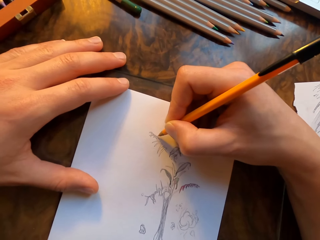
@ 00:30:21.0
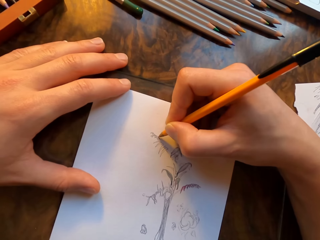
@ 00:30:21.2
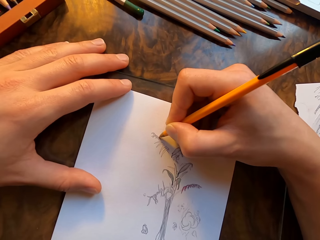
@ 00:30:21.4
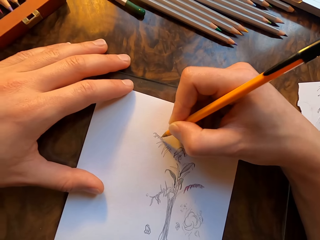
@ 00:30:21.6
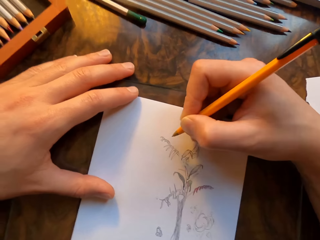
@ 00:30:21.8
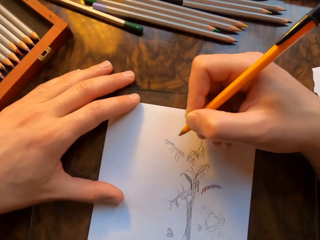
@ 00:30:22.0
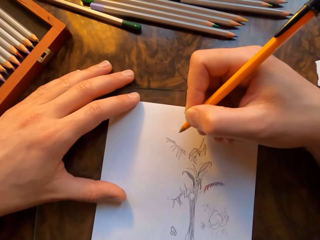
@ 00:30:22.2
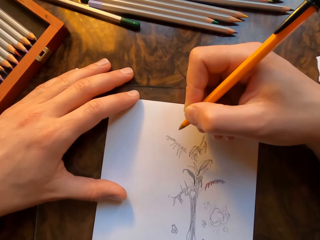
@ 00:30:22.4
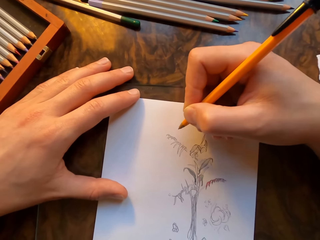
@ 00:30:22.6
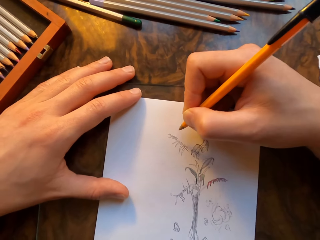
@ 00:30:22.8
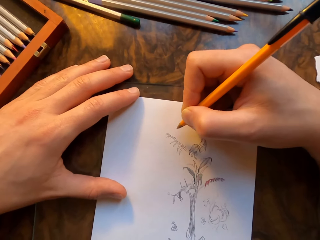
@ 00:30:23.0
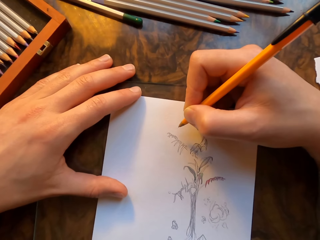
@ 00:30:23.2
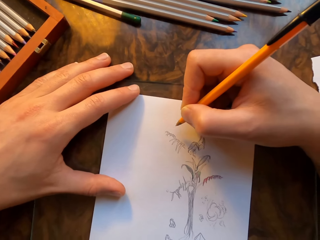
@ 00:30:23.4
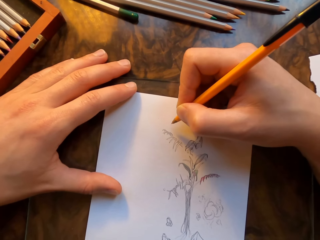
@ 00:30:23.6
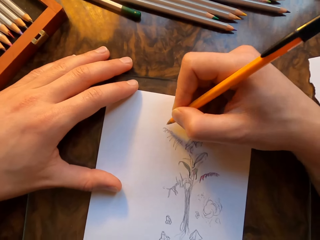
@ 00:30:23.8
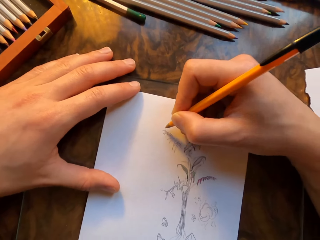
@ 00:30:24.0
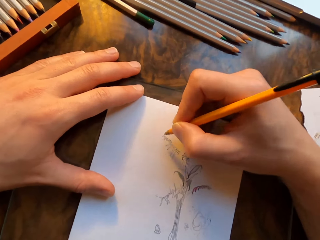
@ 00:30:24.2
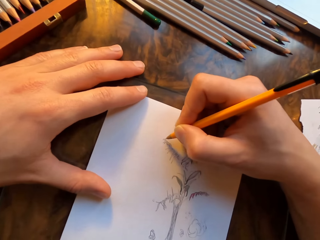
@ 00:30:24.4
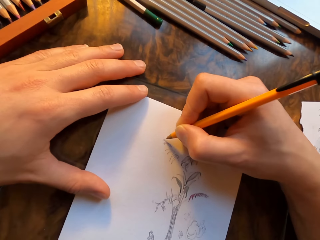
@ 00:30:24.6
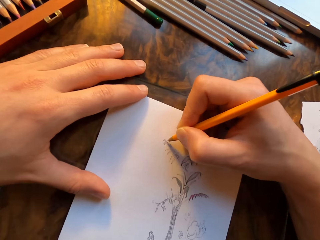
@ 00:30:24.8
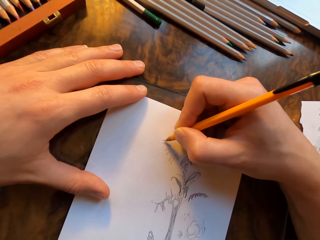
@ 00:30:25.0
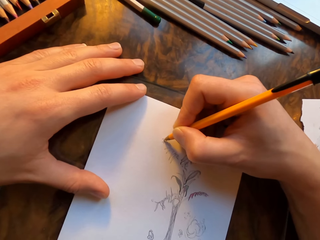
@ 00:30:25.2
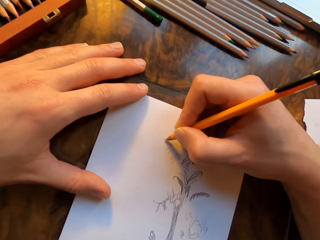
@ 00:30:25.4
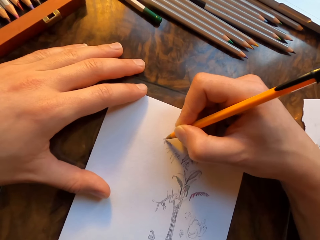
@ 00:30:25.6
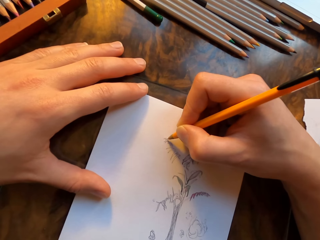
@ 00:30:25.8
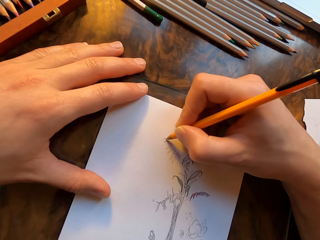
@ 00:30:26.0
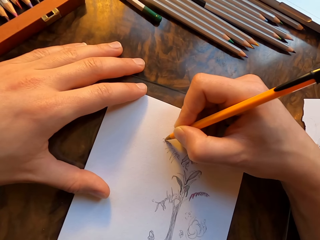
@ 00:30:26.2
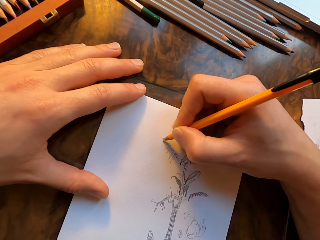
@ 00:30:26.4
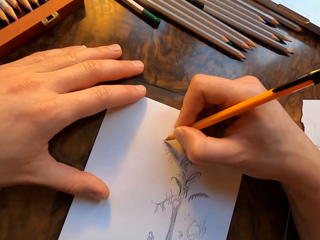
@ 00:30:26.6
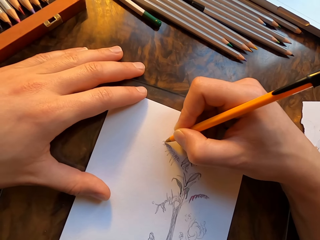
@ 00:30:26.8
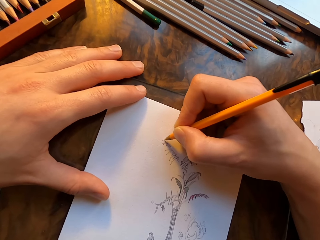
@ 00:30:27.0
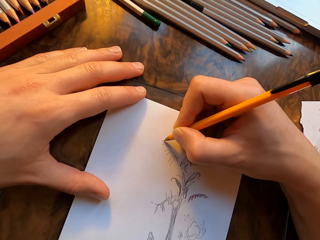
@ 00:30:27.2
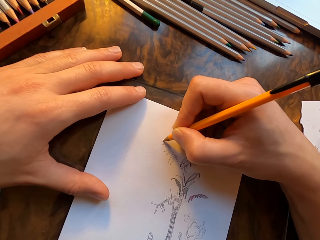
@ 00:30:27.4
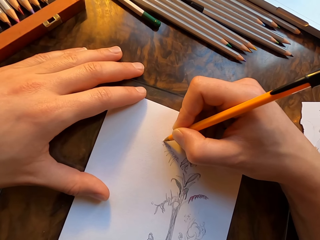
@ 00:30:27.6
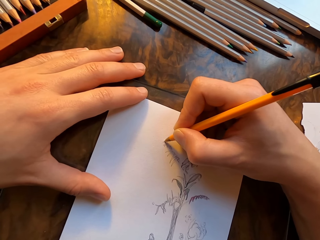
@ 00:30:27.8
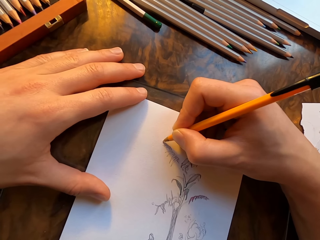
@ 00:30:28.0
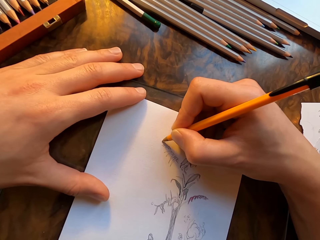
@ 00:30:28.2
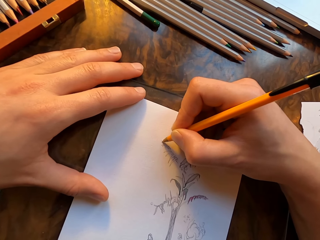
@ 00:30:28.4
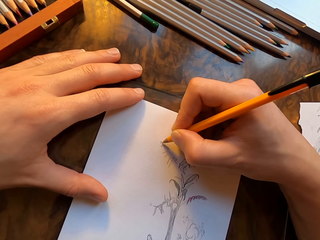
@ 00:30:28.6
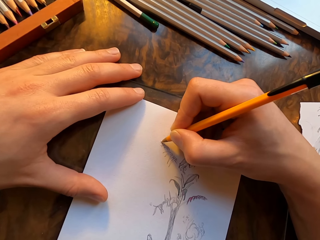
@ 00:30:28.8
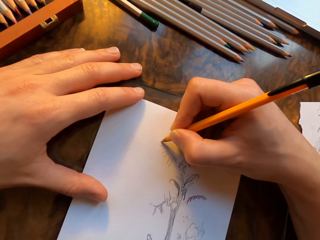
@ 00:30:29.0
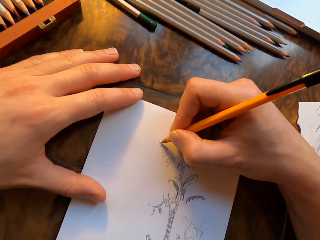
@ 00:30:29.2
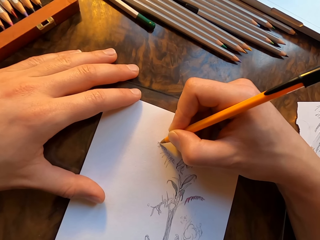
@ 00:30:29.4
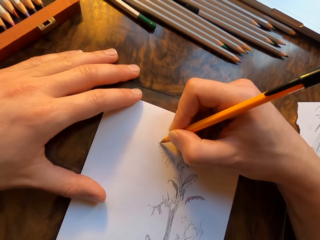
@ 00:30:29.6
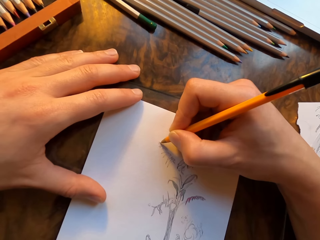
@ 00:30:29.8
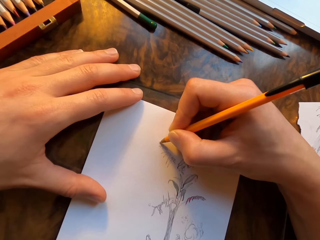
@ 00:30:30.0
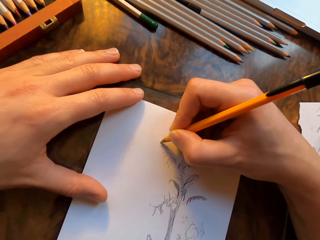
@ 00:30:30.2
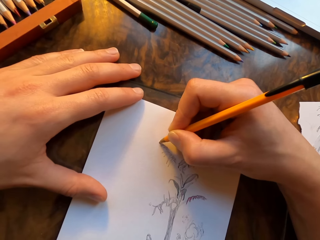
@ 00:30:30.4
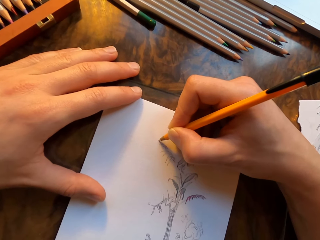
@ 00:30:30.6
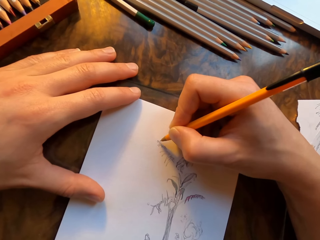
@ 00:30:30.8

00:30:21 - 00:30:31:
The camera wearer lifts the pen off the paper. They draw on the paper with the pen.

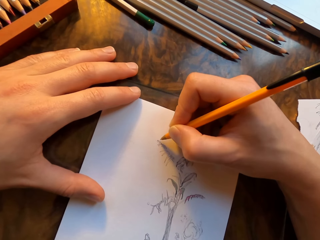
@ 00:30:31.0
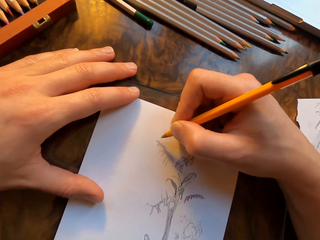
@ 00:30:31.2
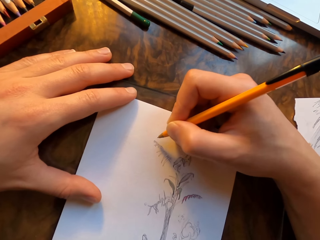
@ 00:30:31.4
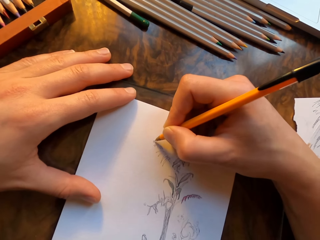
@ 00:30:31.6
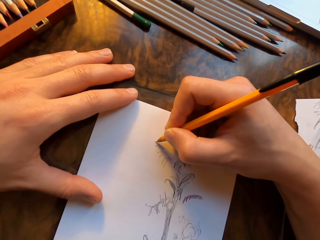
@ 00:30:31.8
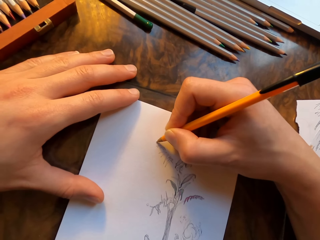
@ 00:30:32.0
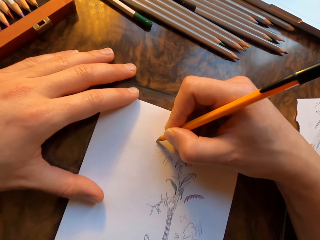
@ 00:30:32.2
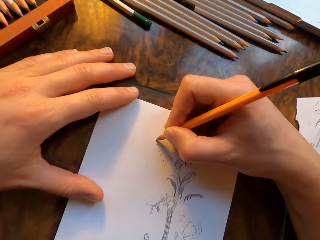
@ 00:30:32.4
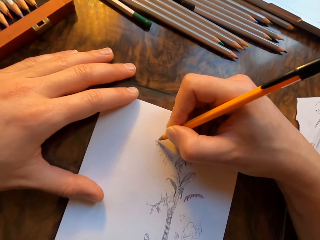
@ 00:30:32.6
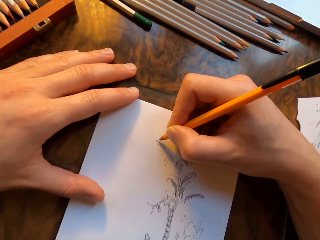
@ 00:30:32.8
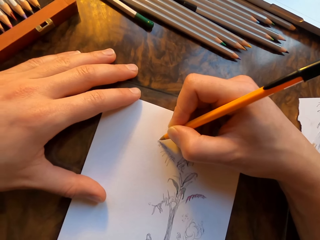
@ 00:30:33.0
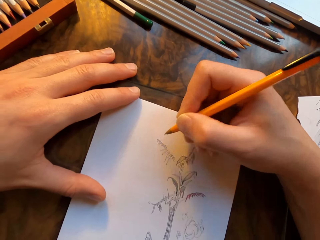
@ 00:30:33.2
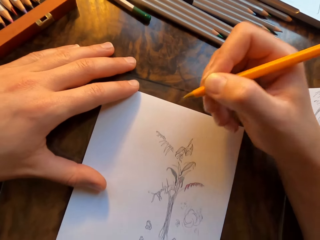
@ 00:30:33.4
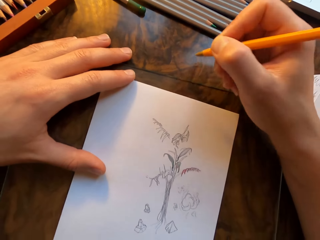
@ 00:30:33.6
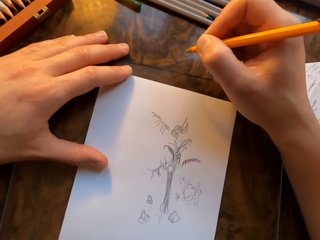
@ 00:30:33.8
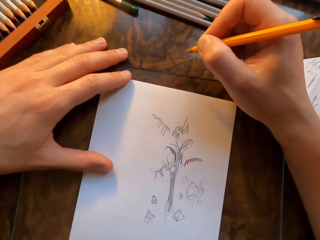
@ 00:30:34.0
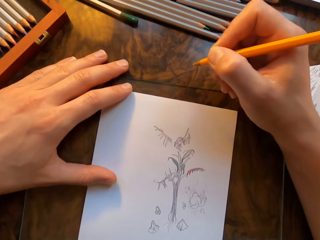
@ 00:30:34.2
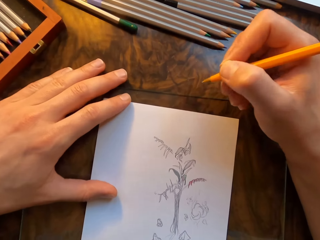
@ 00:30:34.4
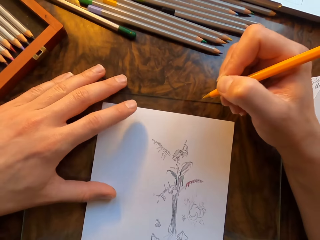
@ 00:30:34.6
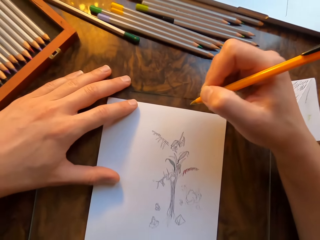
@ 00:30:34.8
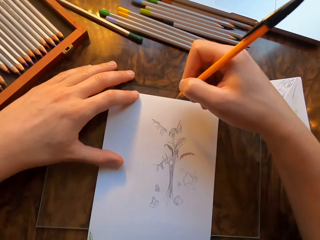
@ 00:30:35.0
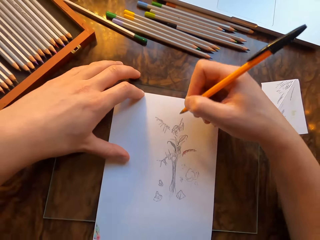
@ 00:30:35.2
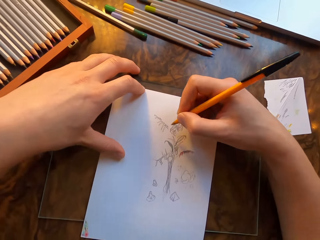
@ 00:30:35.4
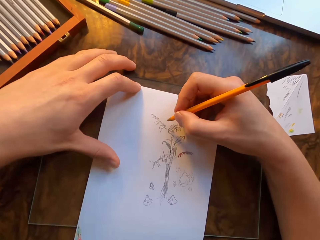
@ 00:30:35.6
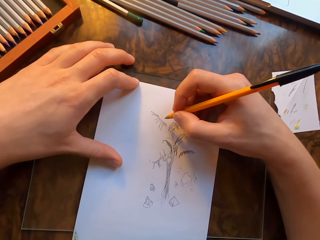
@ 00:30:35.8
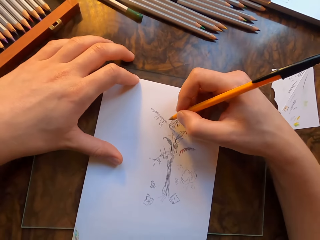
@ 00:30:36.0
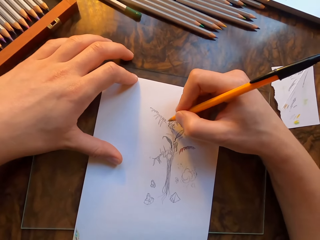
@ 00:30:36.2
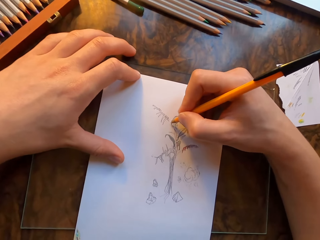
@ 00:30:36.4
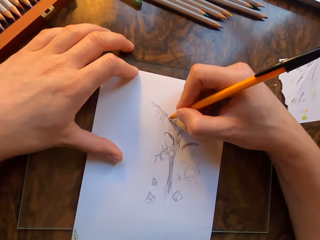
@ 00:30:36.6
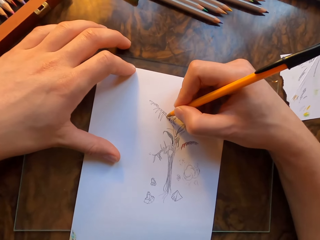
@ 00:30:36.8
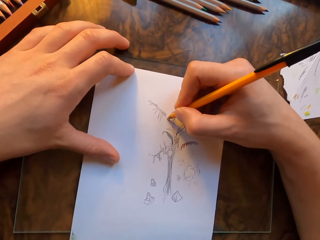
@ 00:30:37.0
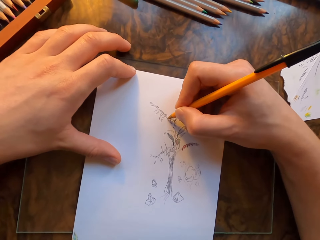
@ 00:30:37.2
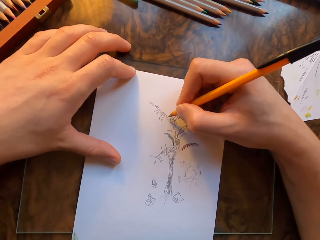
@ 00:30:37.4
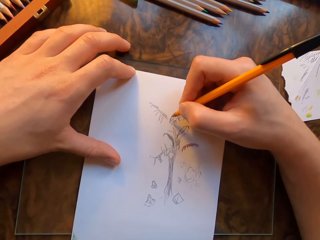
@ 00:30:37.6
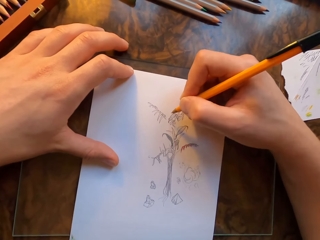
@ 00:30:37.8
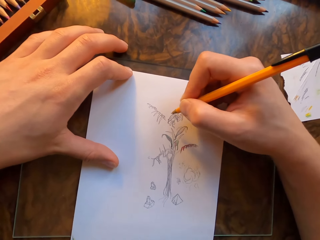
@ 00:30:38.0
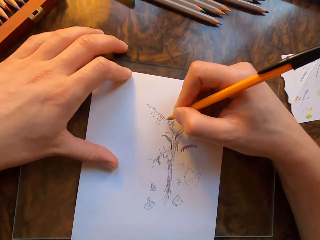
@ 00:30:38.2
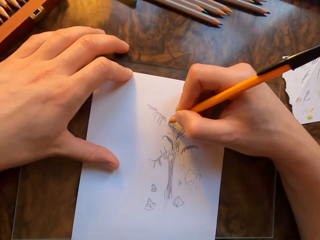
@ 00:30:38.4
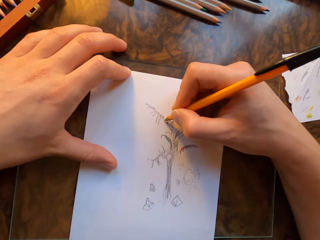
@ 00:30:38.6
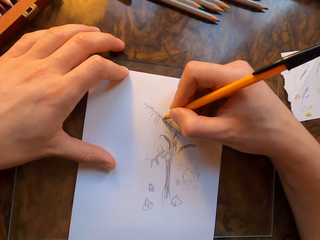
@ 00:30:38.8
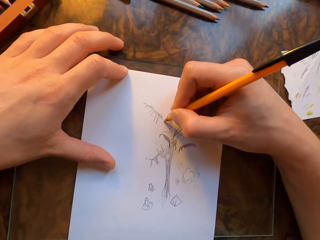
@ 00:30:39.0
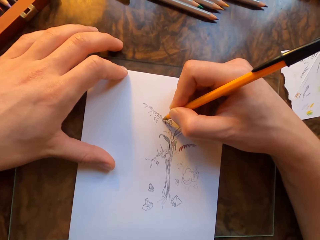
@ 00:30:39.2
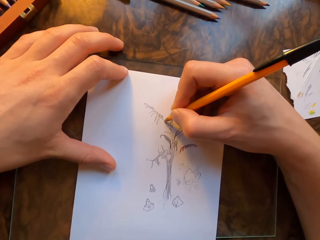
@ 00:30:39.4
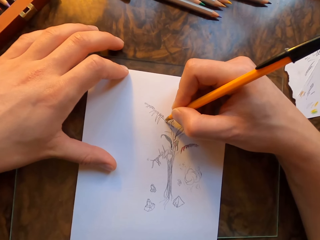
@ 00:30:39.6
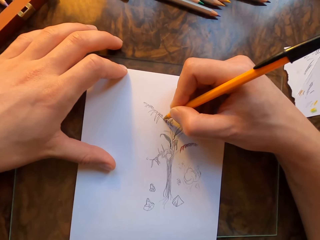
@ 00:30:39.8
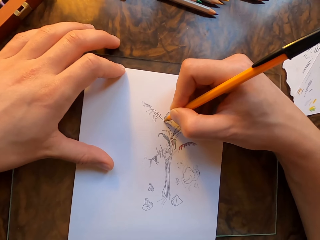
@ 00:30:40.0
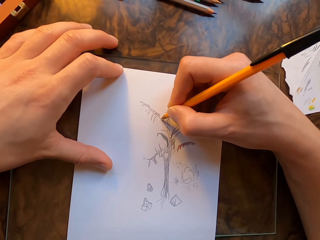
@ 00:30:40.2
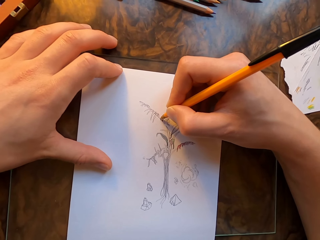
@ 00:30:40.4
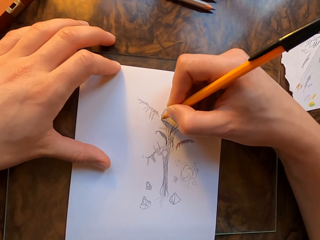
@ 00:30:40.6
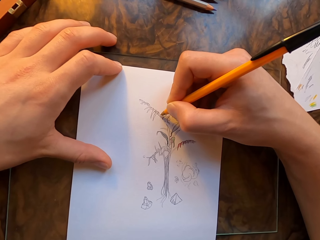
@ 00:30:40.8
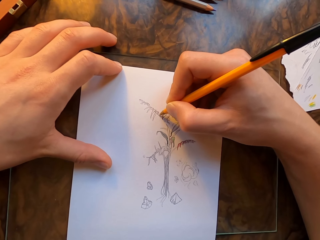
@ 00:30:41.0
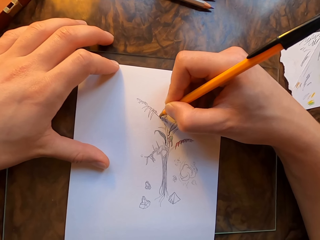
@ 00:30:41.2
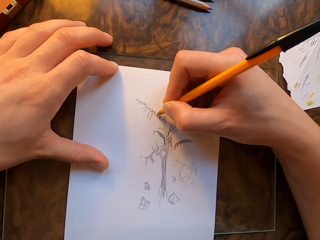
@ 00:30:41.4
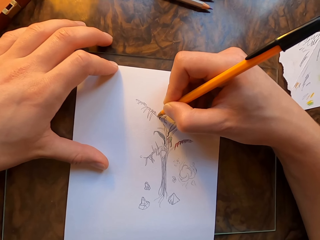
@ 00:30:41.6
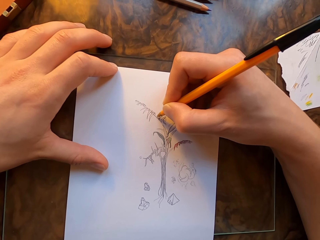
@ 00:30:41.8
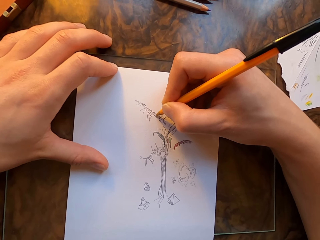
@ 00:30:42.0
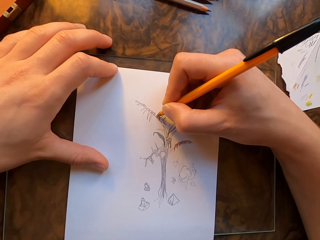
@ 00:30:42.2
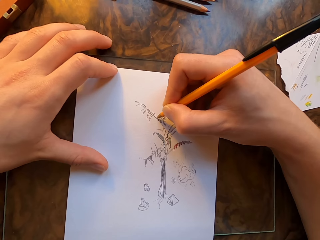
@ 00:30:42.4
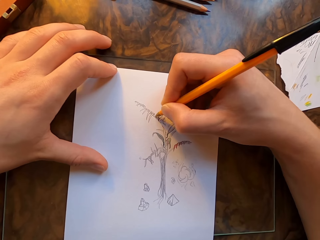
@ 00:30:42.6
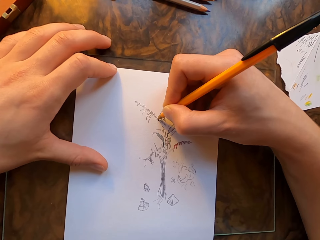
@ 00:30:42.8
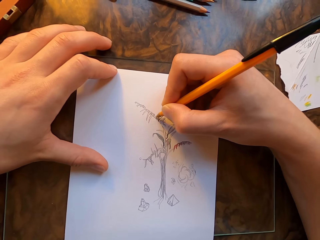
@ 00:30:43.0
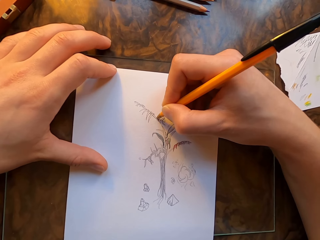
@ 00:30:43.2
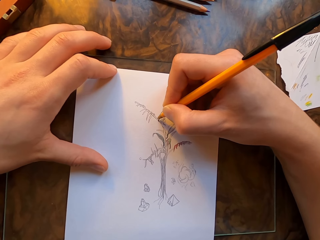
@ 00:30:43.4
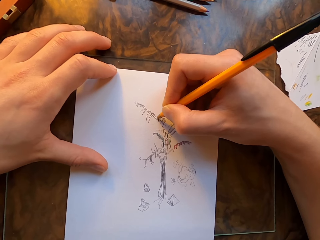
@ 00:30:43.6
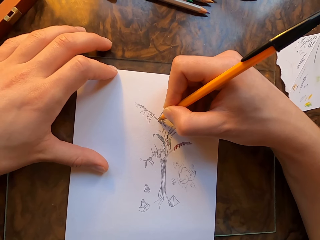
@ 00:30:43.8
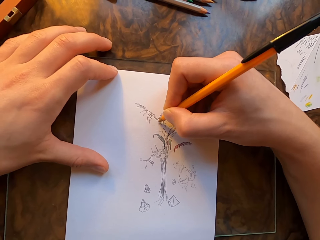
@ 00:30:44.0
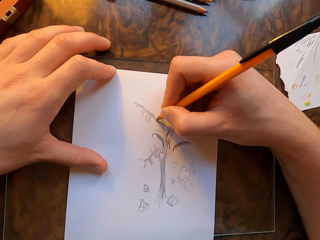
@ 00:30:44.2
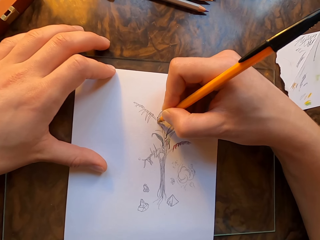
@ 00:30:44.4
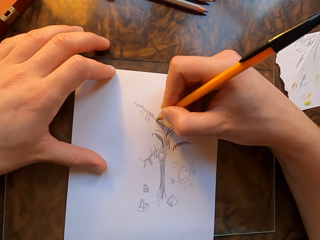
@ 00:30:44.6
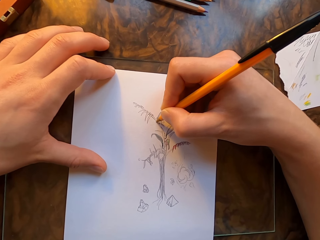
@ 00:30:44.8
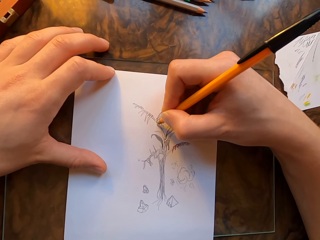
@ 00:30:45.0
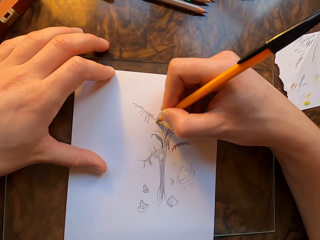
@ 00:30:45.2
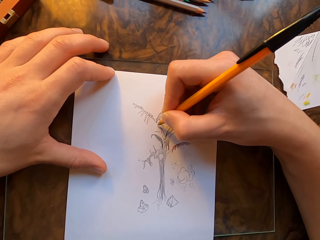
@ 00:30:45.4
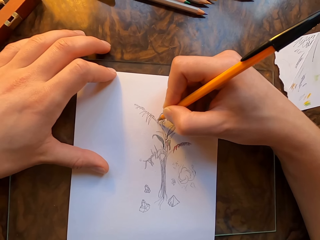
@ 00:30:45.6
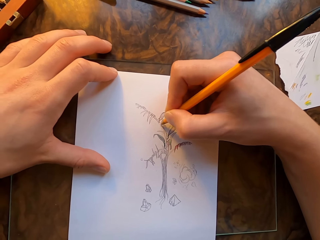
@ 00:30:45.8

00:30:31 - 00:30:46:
The camera wearer lifts the pen off the paper. They draw on the paper with the pen.
